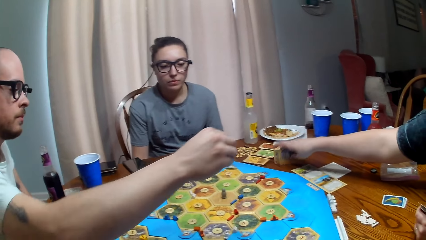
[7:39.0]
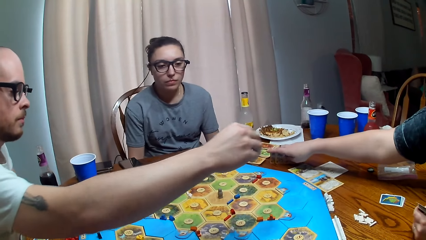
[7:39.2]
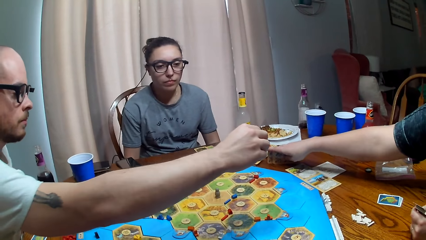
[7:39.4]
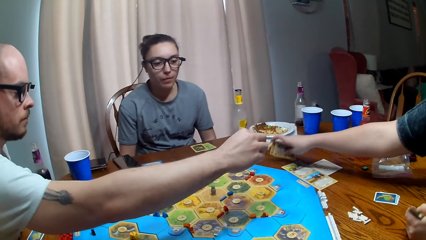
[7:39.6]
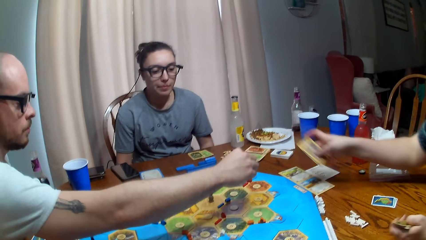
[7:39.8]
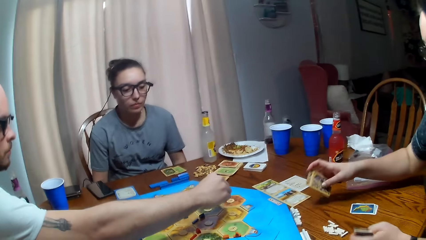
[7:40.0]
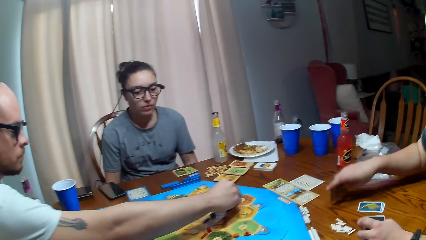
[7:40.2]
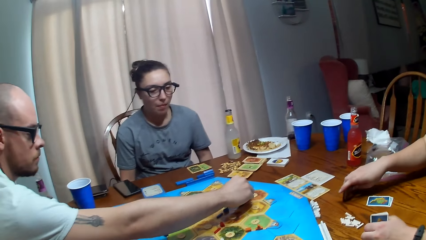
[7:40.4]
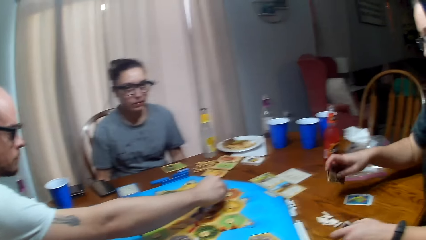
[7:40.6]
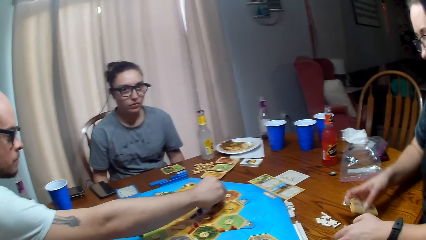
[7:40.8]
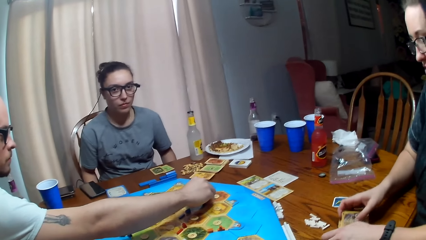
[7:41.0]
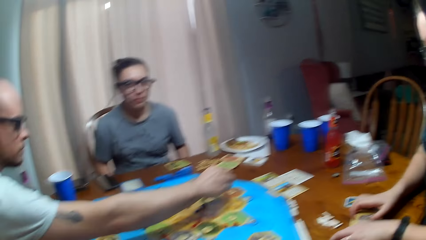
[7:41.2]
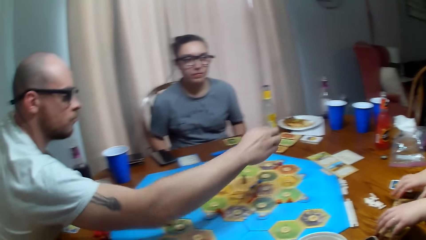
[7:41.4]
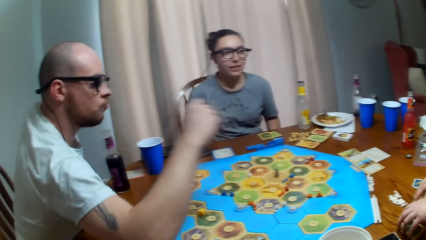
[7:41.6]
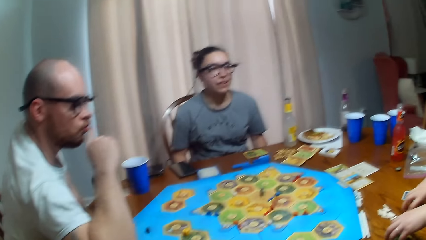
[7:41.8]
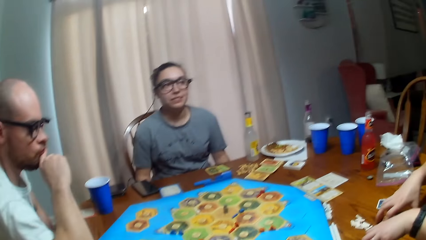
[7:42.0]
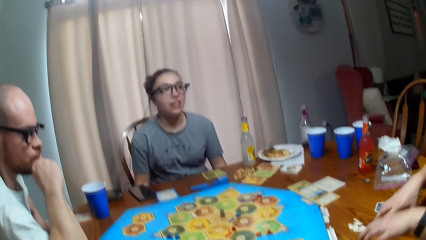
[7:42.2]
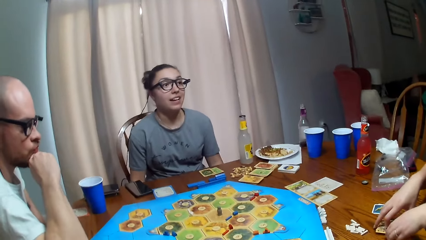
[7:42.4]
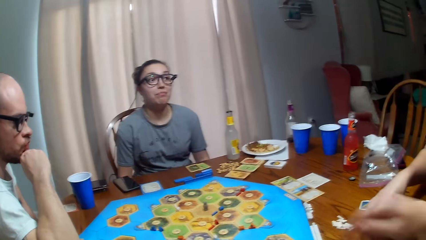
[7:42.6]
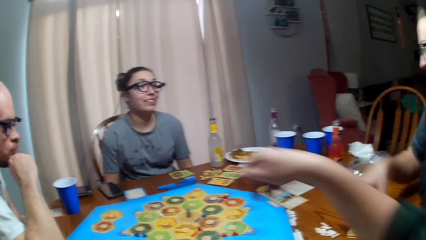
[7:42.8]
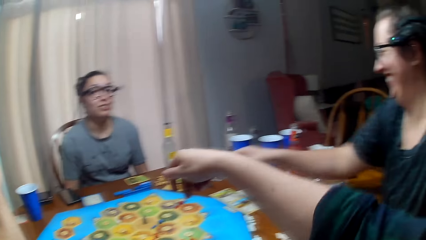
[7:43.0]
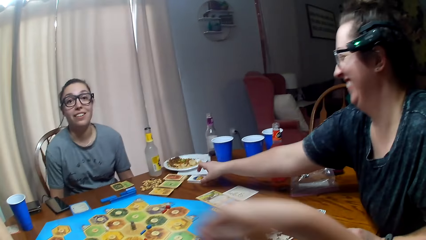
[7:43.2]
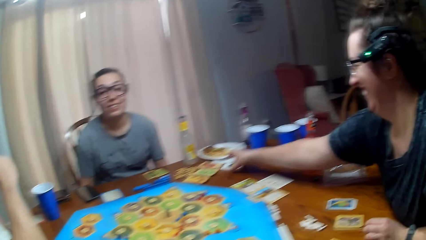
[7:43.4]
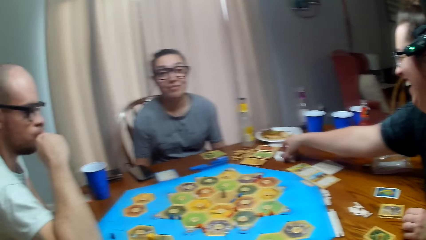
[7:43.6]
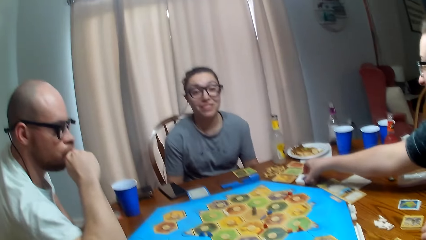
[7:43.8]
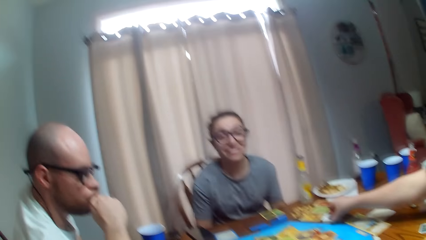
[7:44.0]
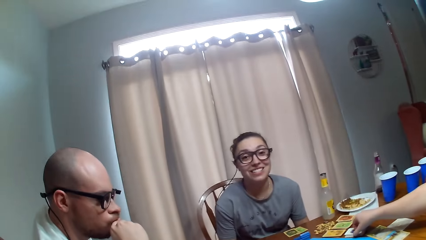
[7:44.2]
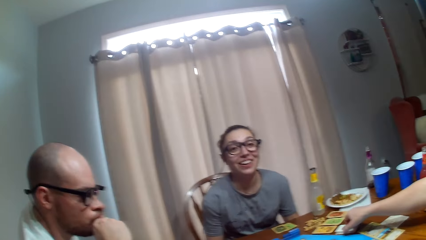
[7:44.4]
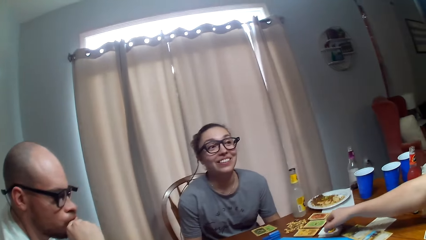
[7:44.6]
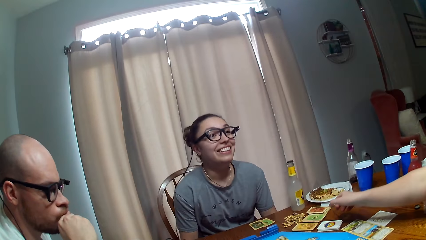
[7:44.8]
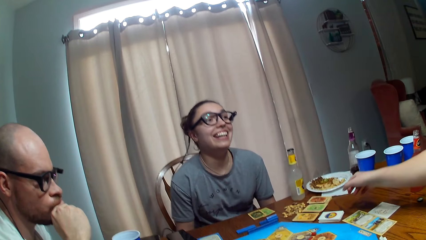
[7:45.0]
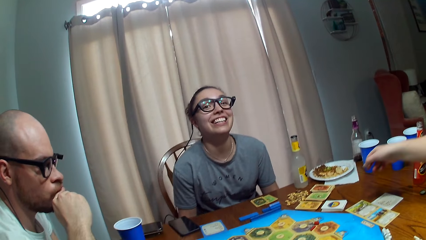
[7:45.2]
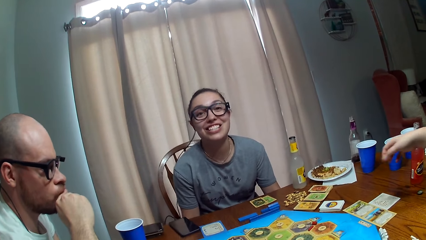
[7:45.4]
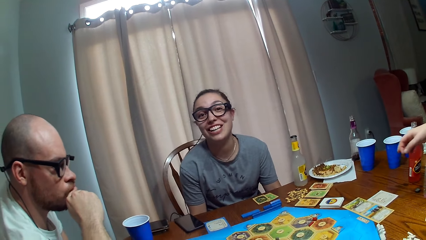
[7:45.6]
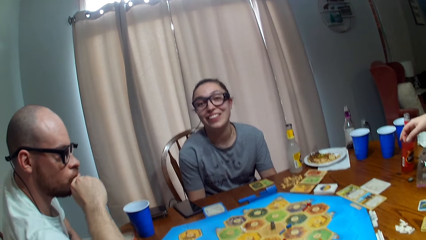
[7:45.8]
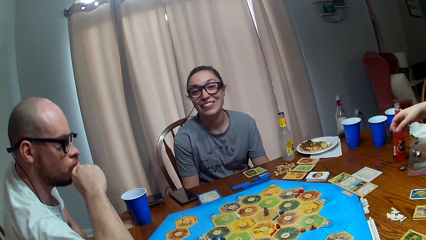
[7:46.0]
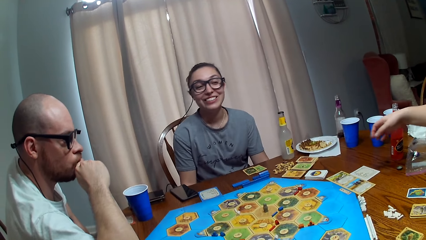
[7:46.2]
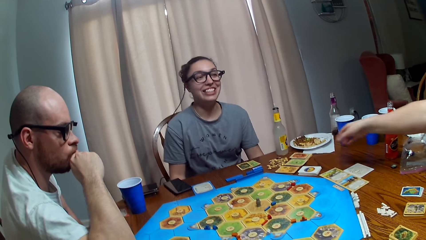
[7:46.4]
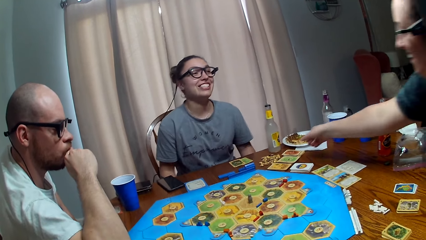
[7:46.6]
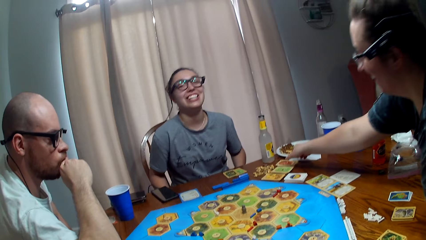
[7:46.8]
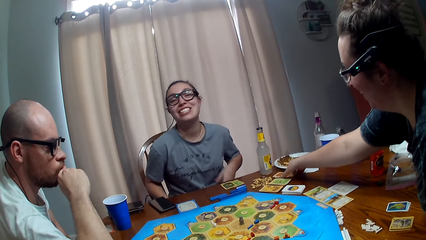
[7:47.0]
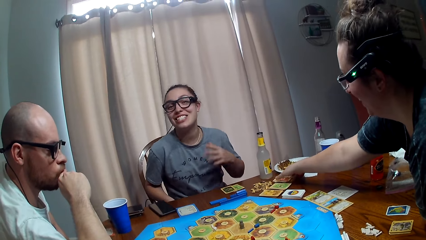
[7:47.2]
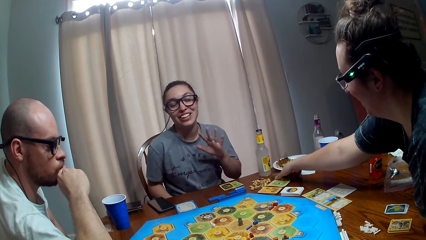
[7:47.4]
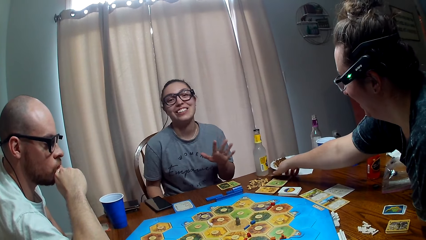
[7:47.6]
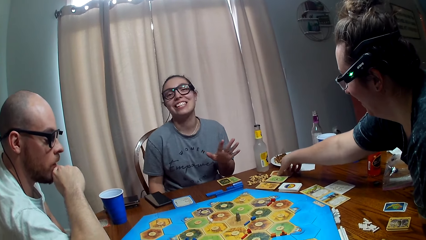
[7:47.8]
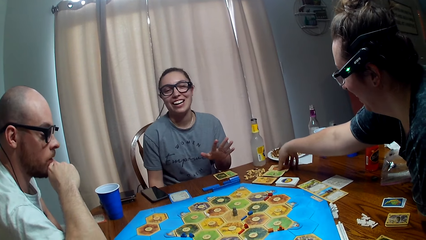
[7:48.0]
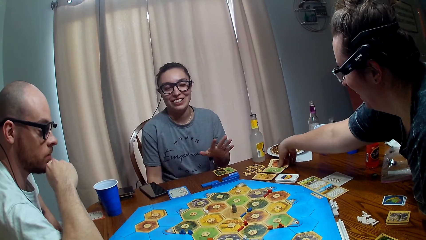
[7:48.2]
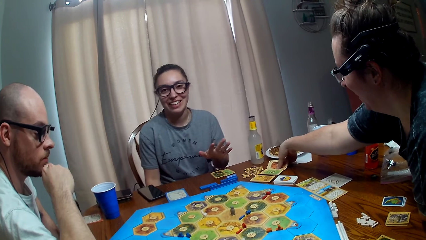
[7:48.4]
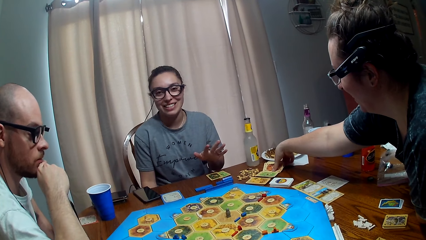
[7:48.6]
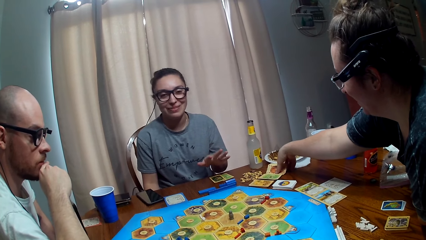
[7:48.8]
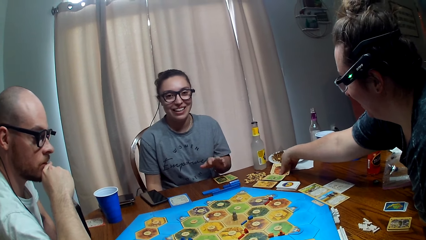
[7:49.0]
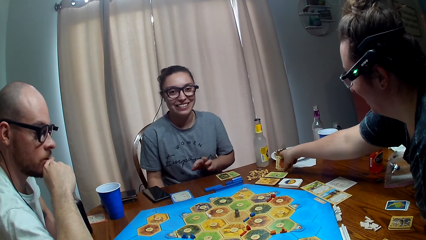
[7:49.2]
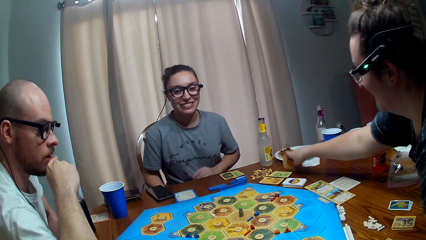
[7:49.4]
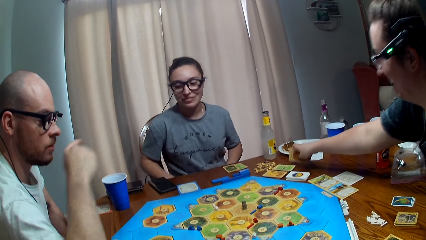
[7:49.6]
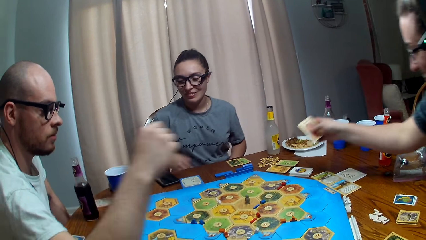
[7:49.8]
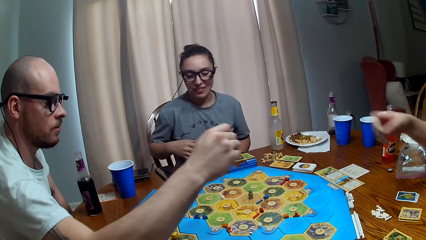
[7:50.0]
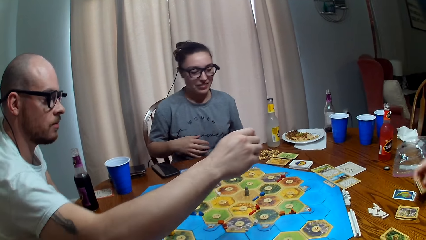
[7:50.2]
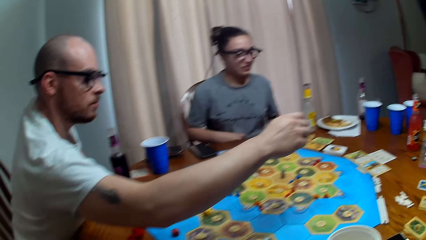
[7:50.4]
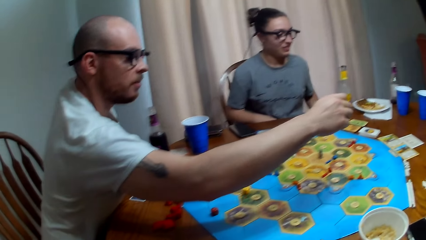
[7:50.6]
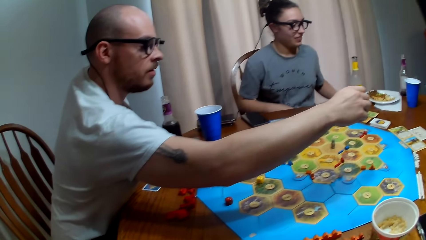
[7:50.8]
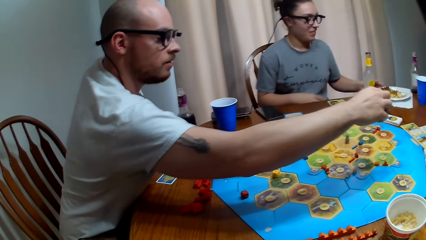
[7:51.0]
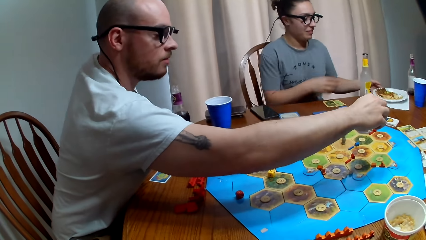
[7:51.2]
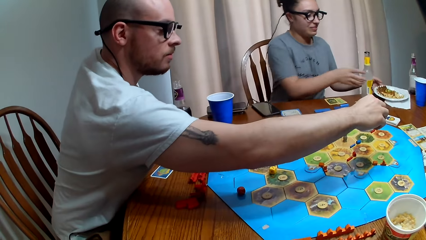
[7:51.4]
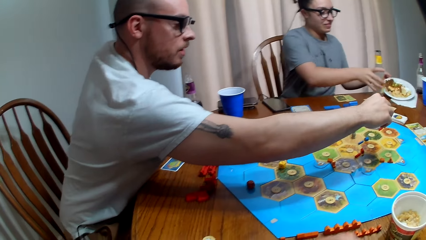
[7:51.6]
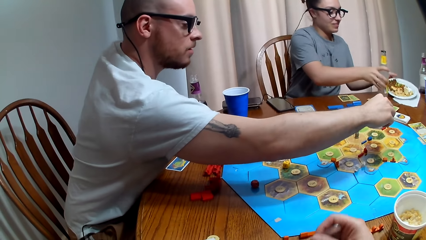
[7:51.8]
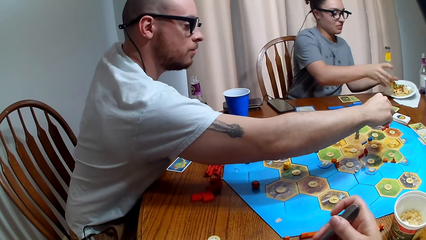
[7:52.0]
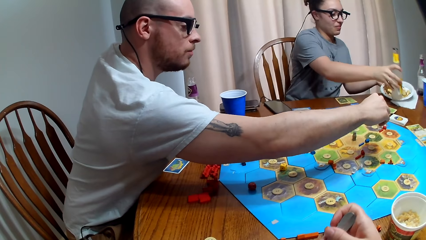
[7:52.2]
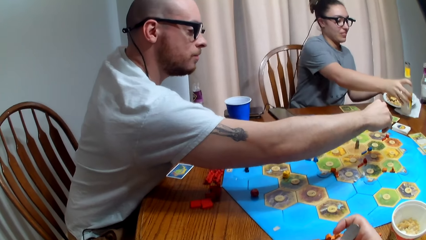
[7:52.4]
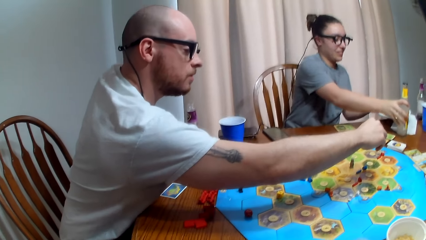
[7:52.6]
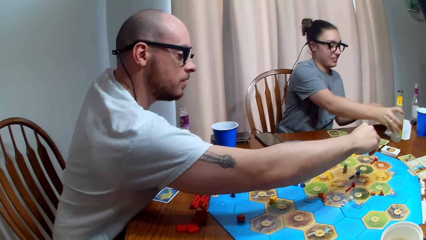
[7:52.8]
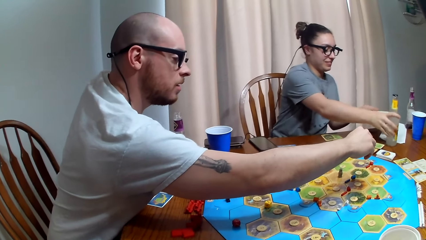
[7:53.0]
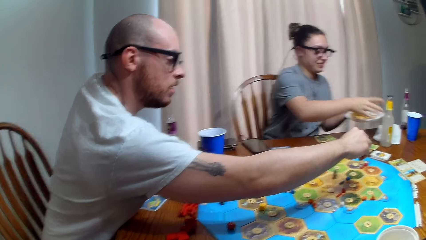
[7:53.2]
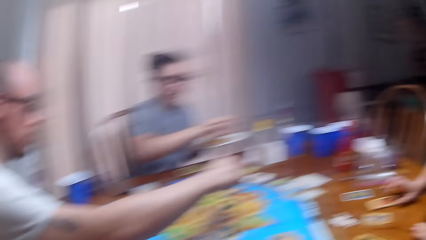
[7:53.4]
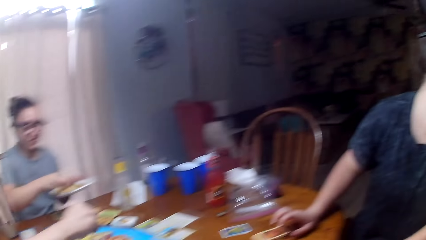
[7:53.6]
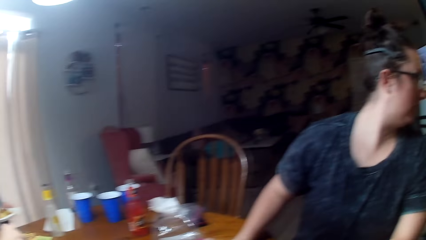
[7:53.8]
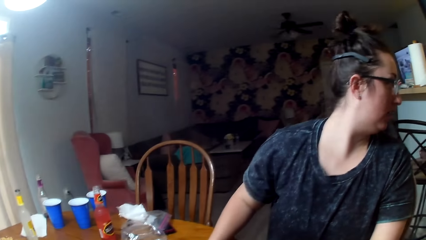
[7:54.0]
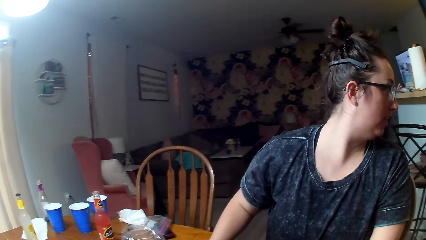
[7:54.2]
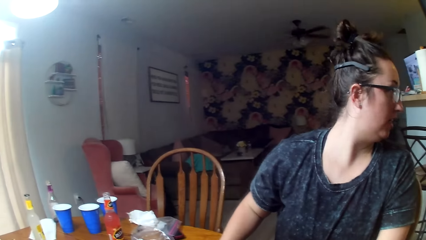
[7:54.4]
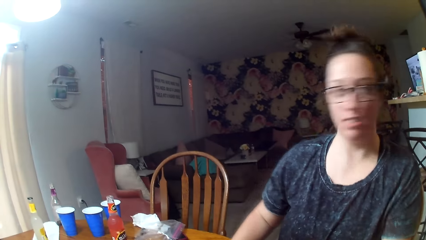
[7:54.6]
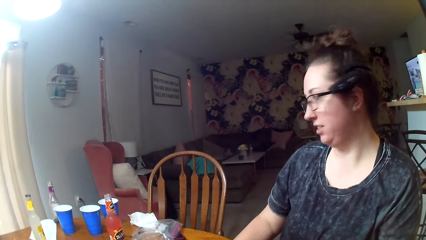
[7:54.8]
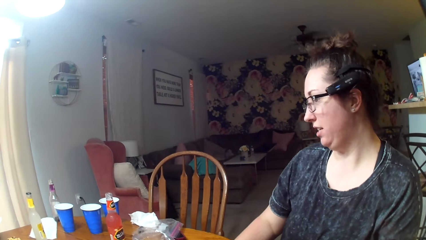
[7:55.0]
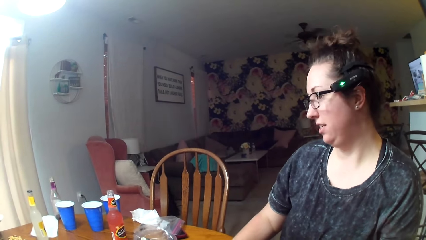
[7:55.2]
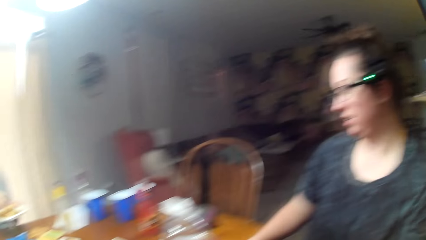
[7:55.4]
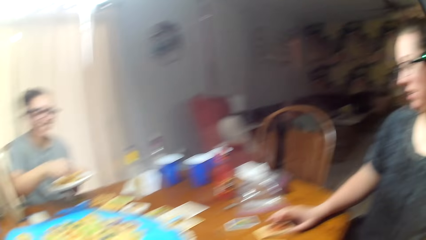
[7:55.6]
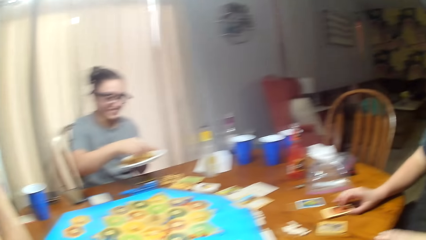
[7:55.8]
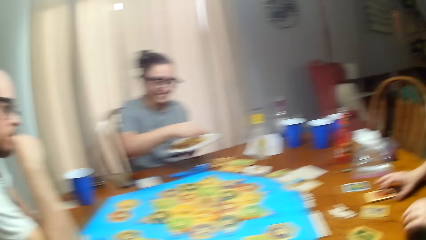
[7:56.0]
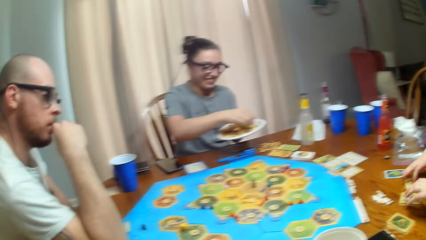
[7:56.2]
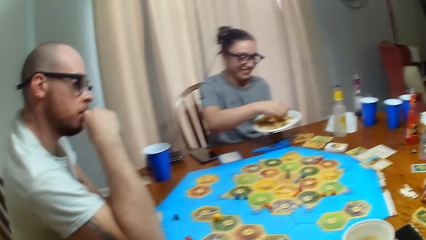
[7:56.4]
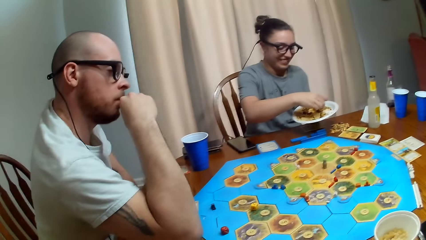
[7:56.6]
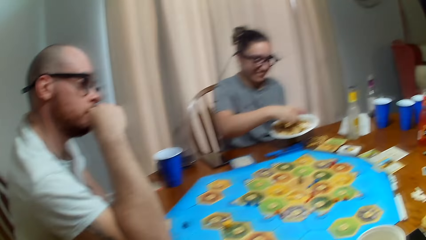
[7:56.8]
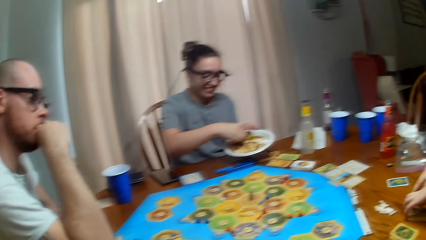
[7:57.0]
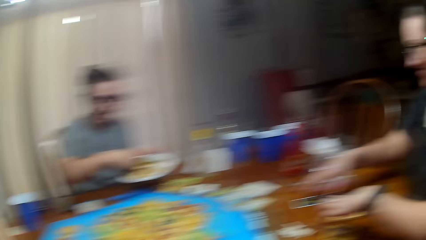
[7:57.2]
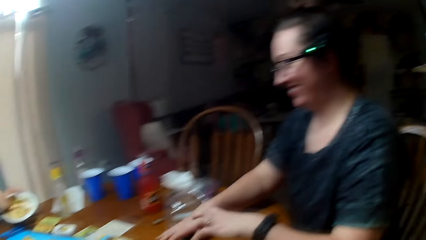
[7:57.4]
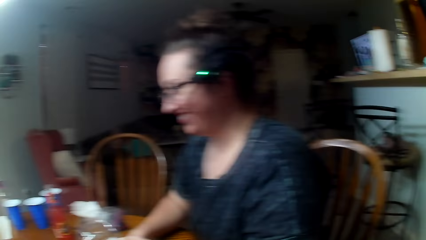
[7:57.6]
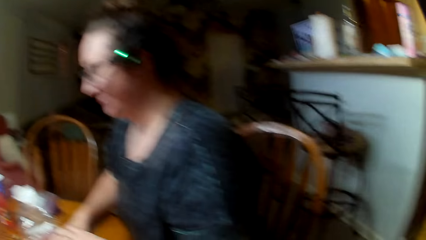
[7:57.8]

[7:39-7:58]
A person puts a pawn piece on the board game. The camera wearer laughs. Another person talks. The other person picks up her food from the table. The camera wearer looks at a third person.
